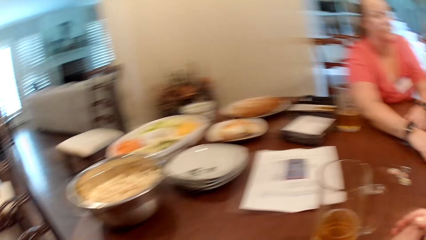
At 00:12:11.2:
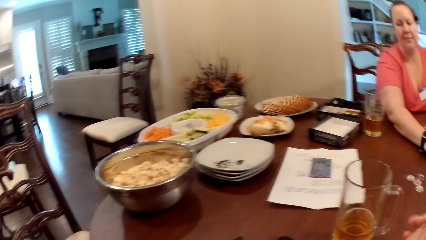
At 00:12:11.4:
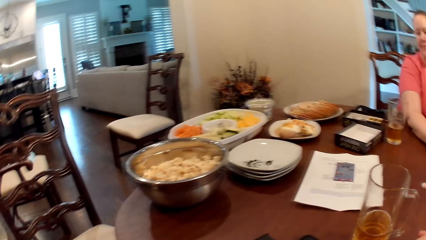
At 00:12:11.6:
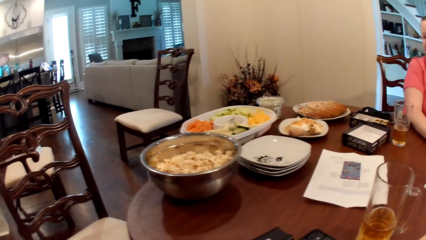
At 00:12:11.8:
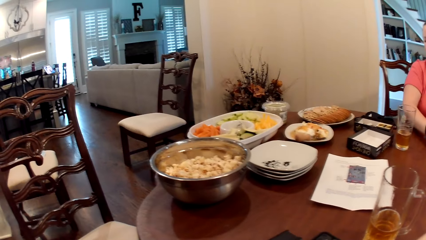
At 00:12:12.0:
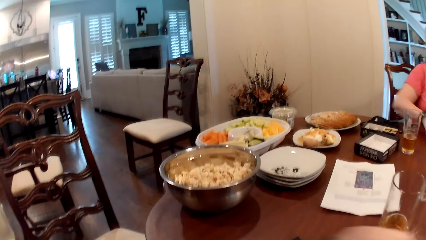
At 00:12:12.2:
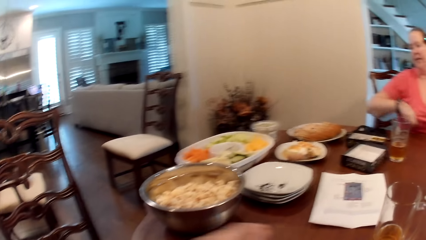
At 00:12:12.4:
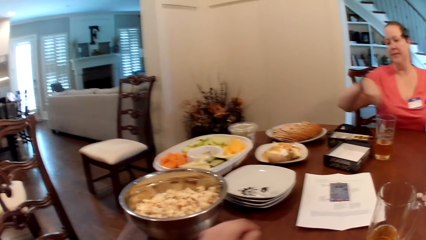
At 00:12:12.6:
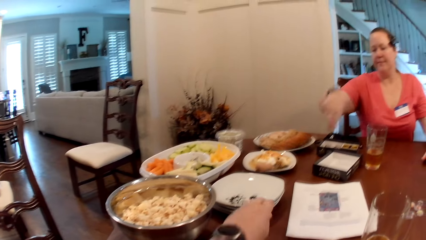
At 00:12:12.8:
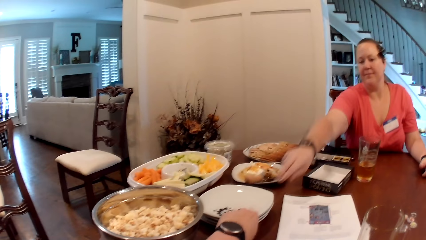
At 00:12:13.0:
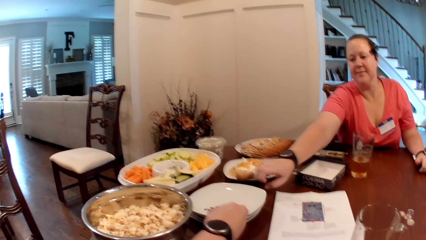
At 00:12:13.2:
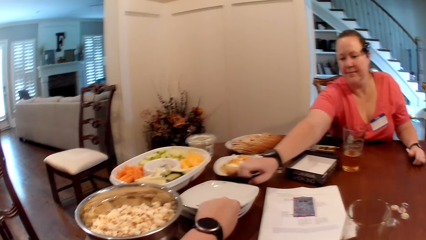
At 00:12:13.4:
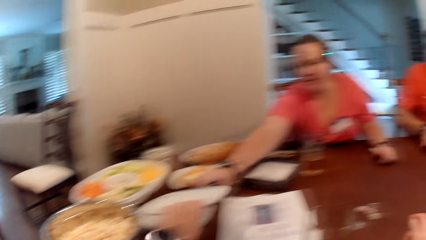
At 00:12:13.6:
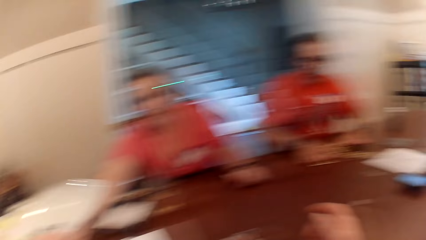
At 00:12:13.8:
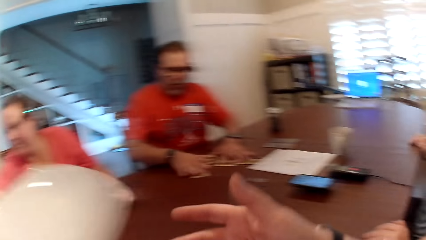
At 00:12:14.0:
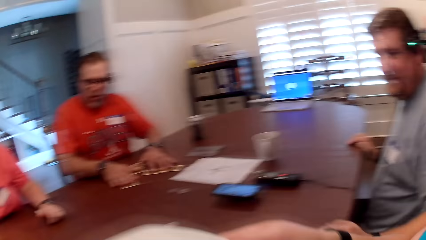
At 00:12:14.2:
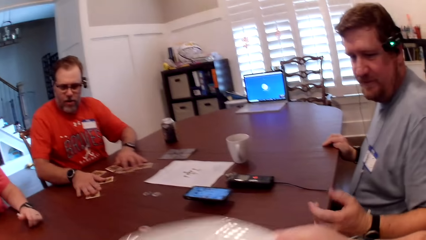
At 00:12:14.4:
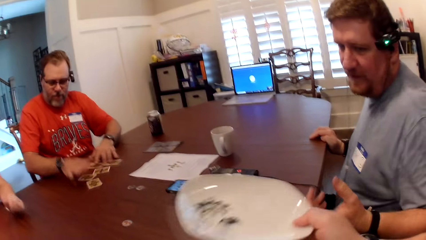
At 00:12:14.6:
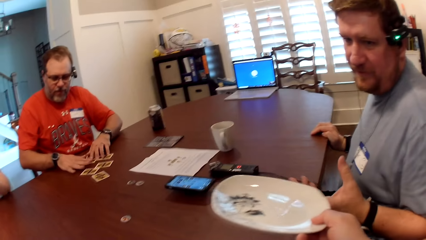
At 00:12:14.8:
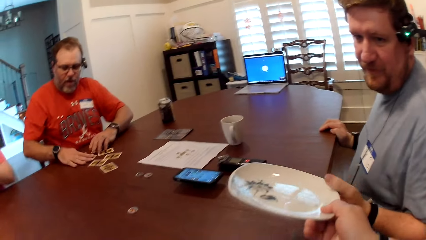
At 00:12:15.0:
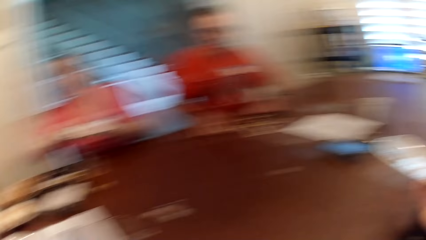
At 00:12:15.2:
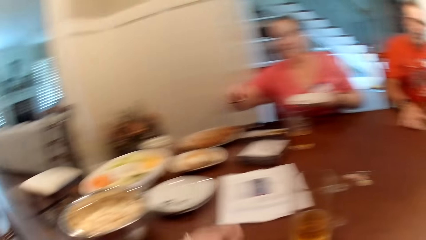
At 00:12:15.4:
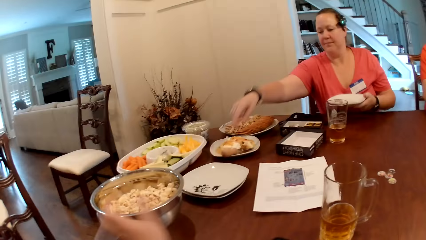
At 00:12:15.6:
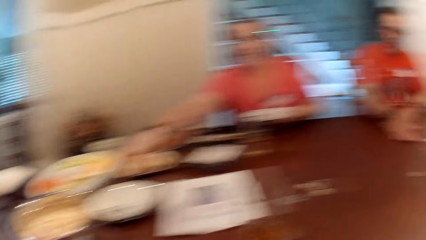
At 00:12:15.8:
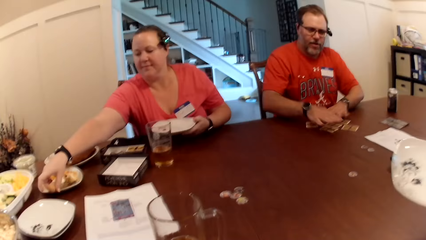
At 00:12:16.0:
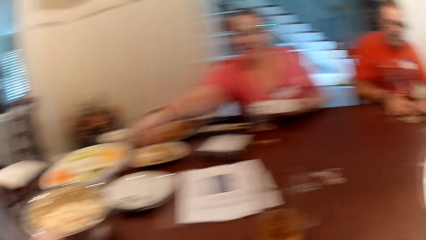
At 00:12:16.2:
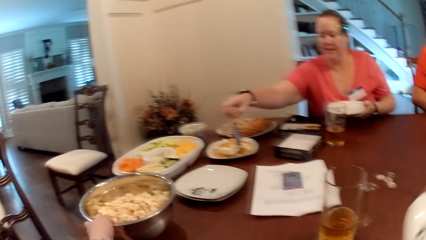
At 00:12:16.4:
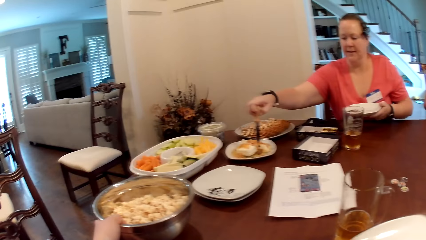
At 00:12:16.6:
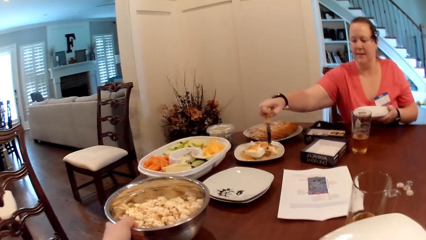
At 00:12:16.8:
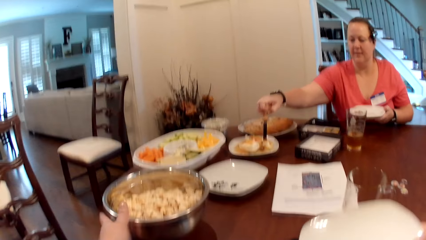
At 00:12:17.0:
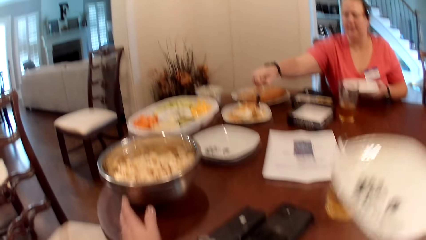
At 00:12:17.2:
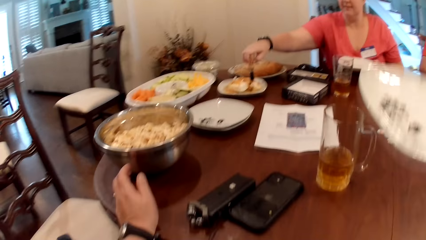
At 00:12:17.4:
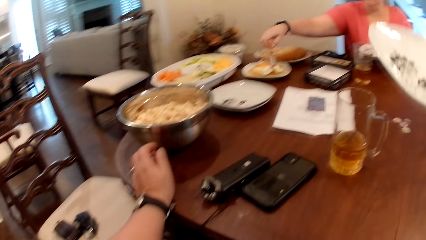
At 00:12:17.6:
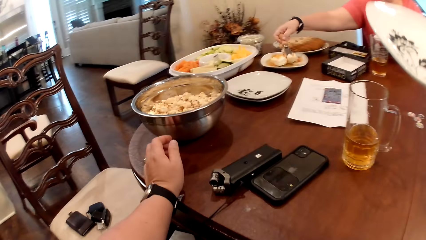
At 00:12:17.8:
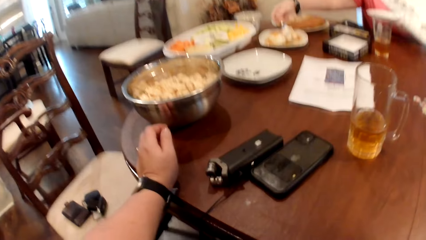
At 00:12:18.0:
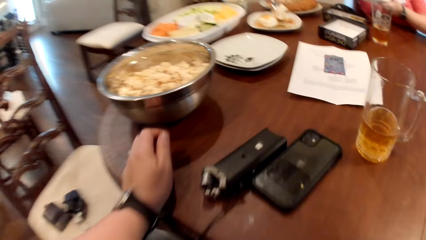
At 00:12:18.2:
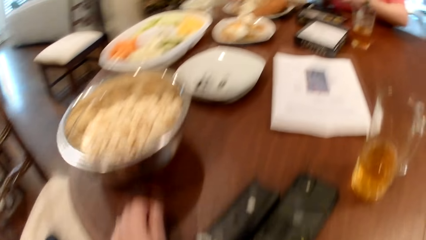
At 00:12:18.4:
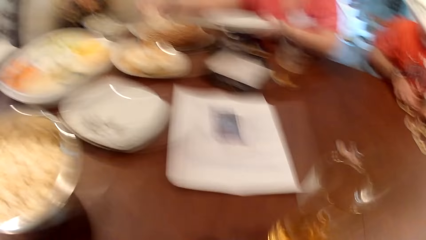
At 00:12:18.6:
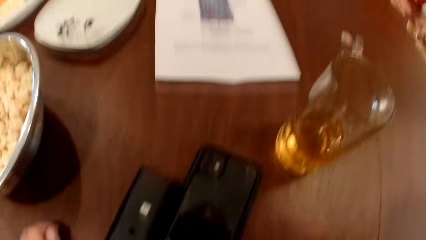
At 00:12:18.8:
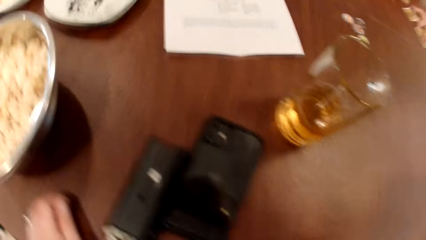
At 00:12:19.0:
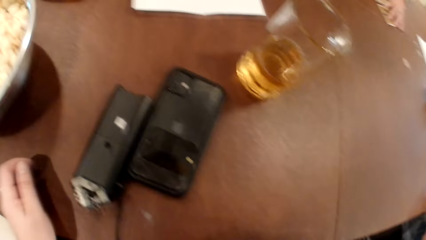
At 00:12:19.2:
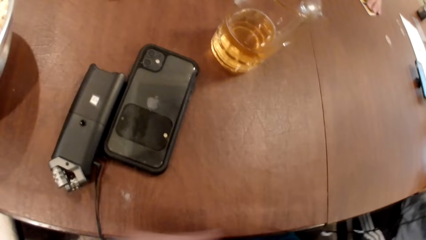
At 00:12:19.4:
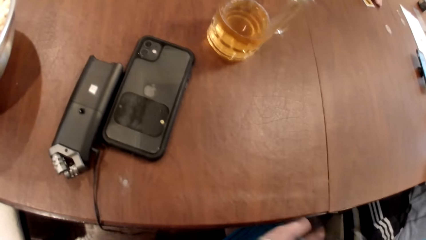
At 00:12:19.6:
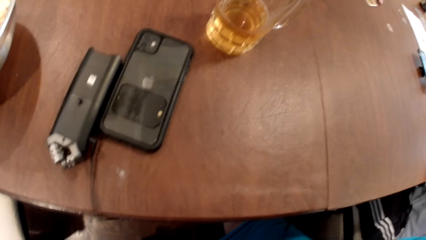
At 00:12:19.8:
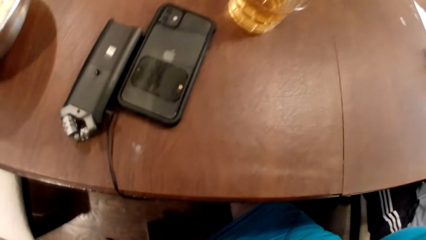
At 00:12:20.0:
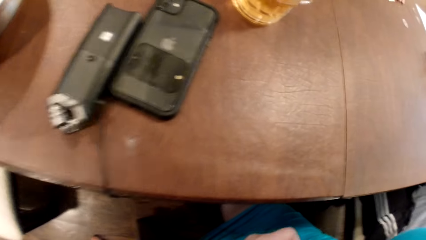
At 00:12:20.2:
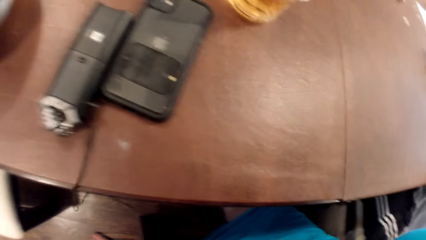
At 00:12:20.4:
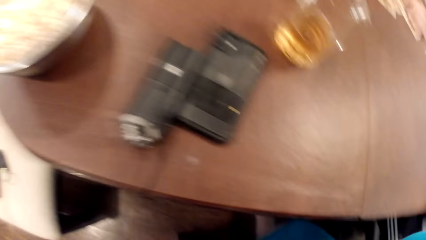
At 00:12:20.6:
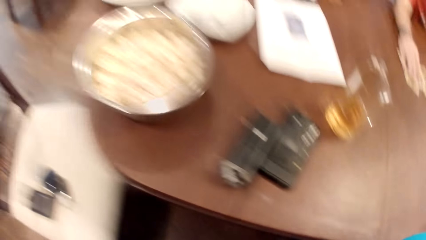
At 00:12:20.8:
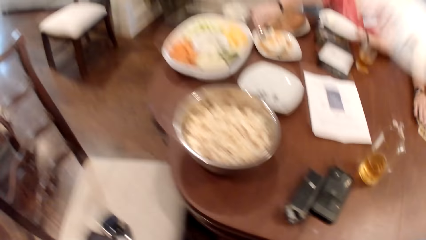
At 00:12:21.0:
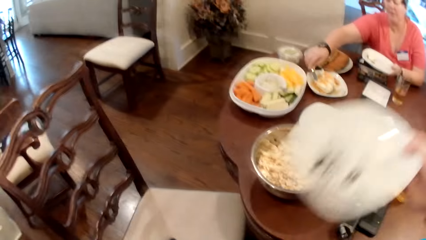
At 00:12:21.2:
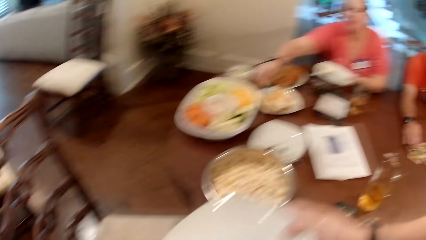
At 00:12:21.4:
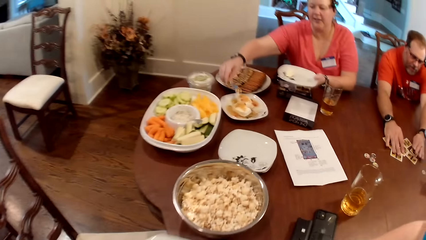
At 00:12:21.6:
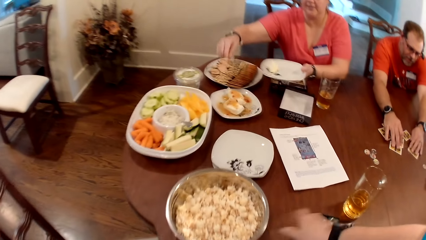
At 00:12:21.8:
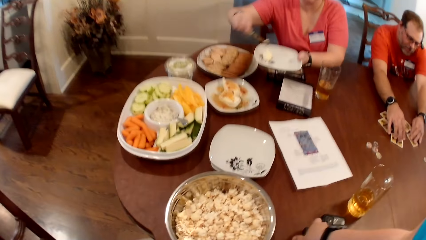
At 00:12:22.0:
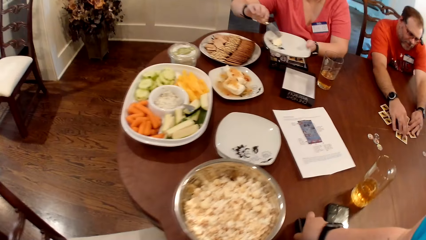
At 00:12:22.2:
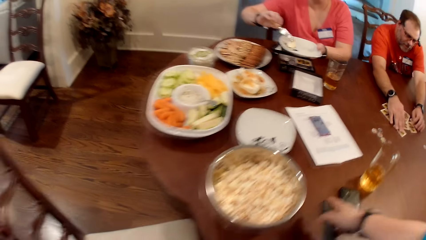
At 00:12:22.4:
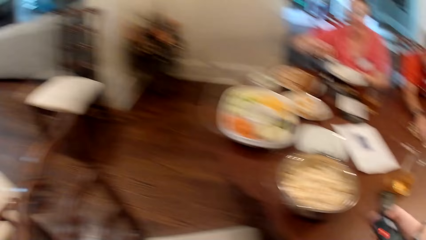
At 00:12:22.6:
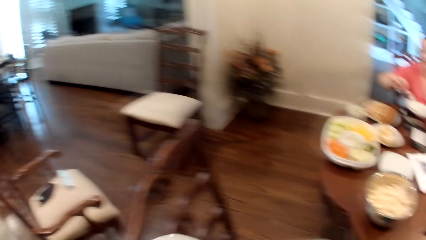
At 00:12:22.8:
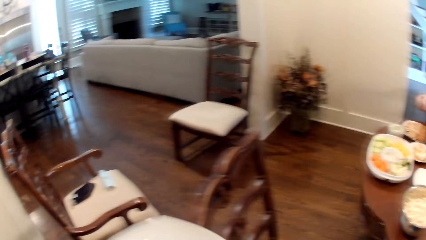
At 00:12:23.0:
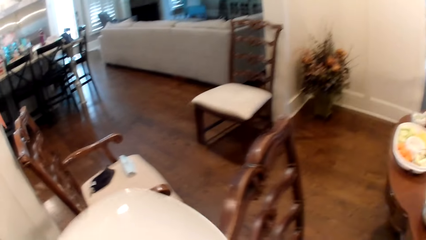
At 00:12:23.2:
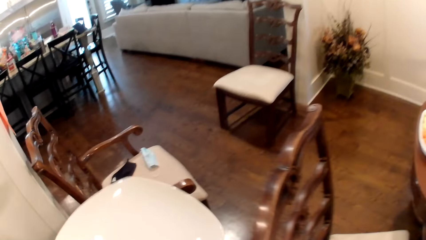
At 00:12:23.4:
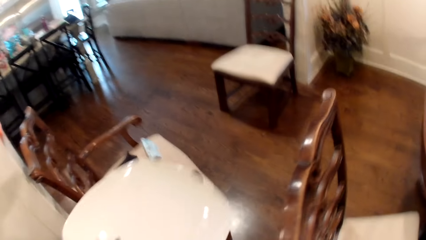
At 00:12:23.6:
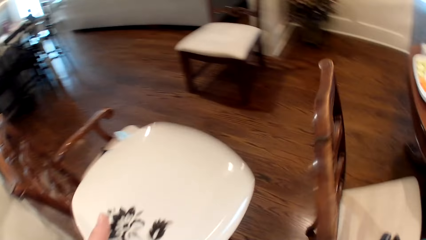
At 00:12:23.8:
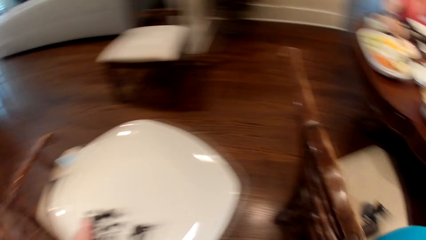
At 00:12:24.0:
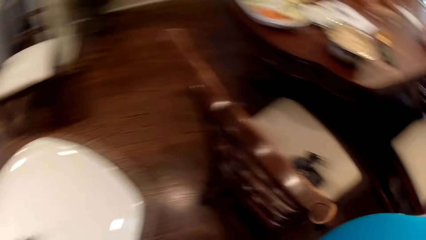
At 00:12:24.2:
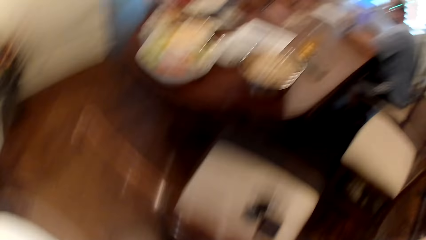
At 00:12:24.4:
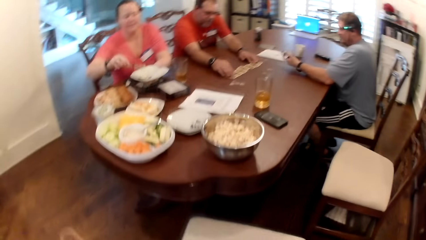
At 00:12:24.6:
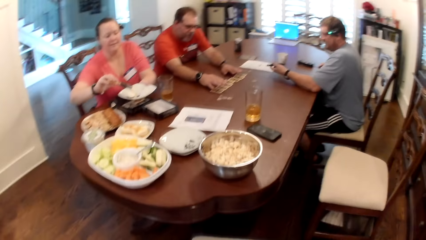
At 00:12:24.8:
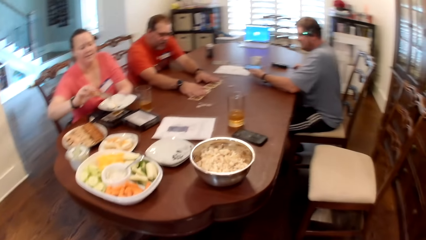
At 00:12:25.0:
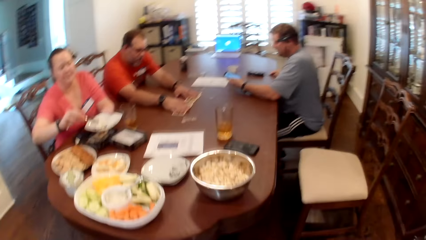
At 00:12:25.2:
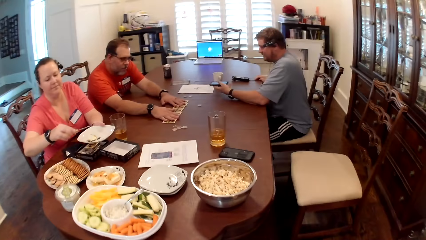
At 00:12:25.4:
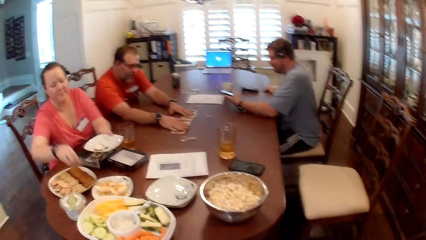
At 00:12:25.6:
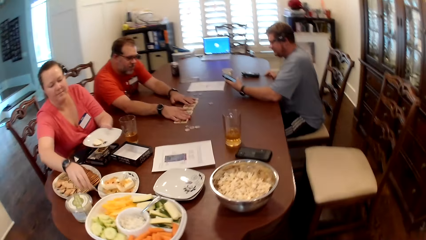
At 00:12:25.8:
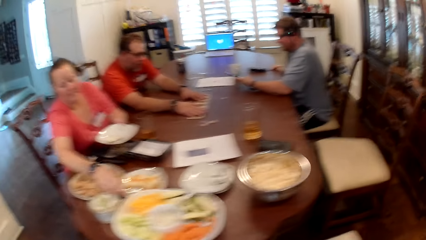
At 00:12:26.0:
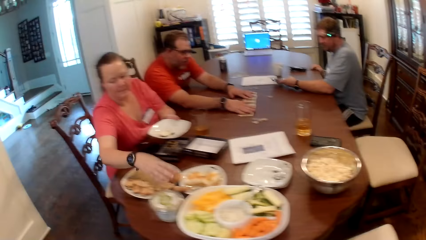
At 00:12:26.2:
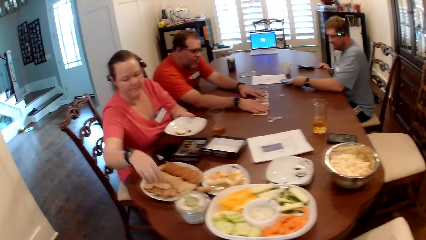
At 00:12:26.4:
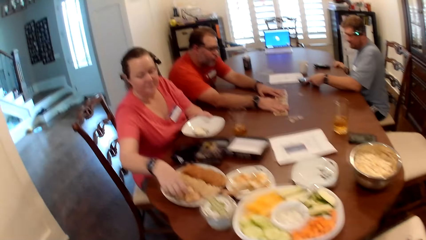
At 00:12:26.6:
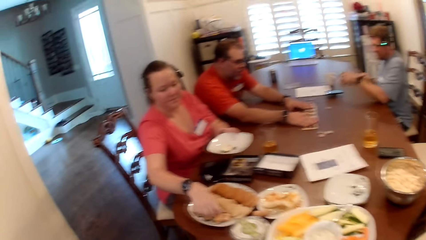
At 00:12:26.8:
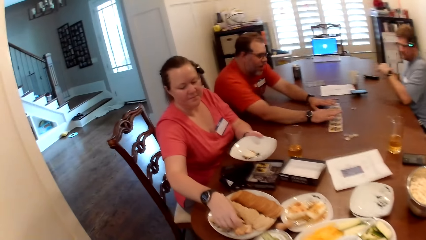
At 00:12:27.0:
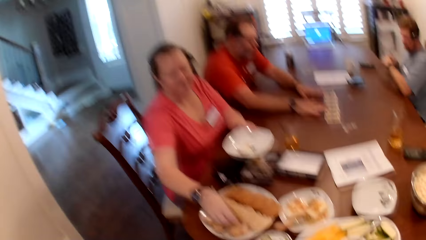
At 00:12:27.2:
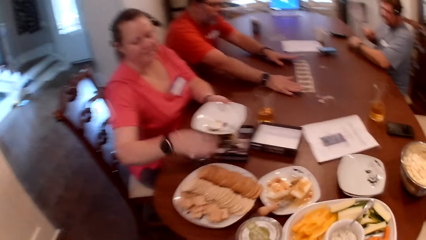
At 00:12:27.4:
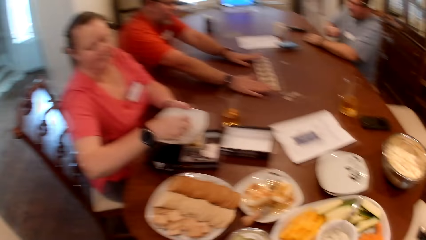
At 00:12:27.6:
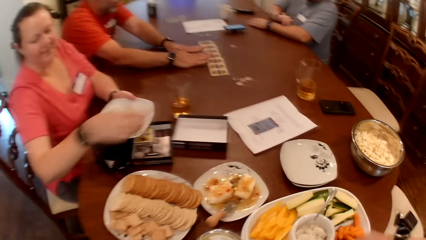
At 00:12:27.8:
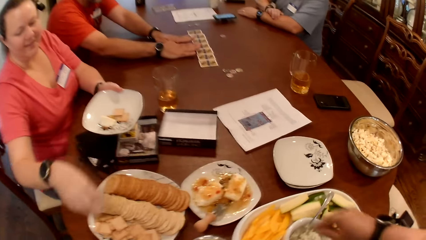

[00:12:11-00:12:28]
The camera wearer picks a plate from the table with her left hand. She passes the plate from her left hand to her right hand. A man takes the plate from the camera wearer with his left hand. A woman picks a knife from a food bowl on the table with her right hand. She picks some food from the food bowl with the knife in her right hand. She dishes the food onto a plate in her left hand with the knife in her right hand. The man operates the phone with his left hand. Another man arranges the cards on the table with both hands. The woman serves the food. She picks a biscuit from a plate on the table with her right hand. She drops the biscuit into the plate in her left hand.
